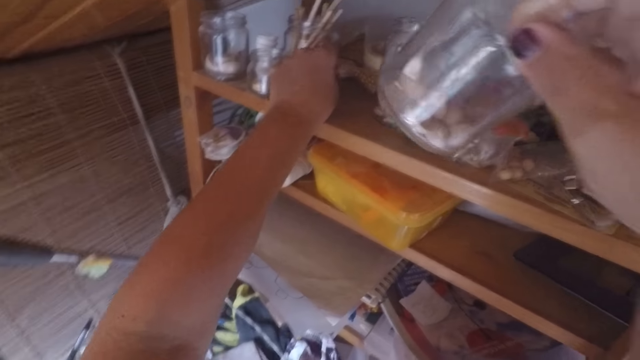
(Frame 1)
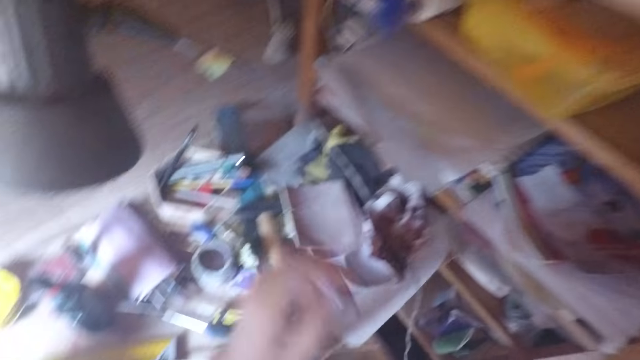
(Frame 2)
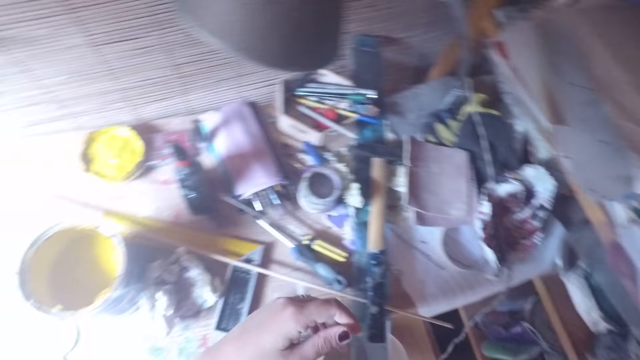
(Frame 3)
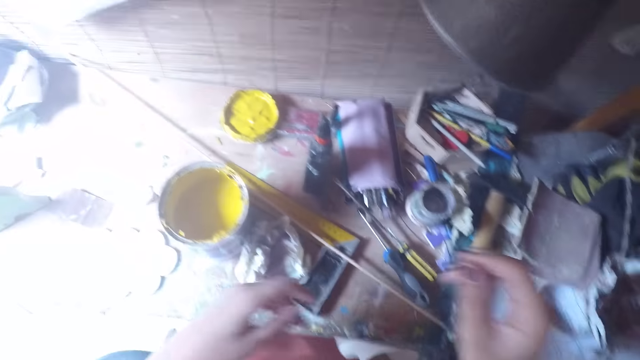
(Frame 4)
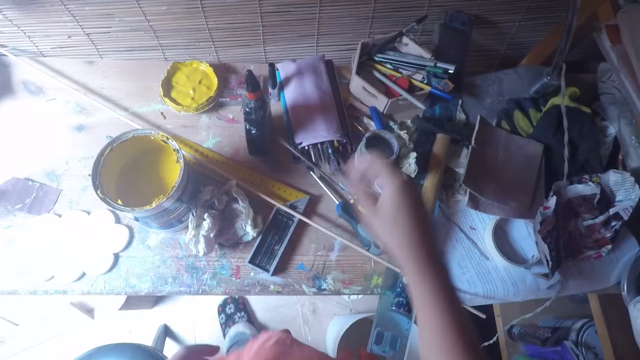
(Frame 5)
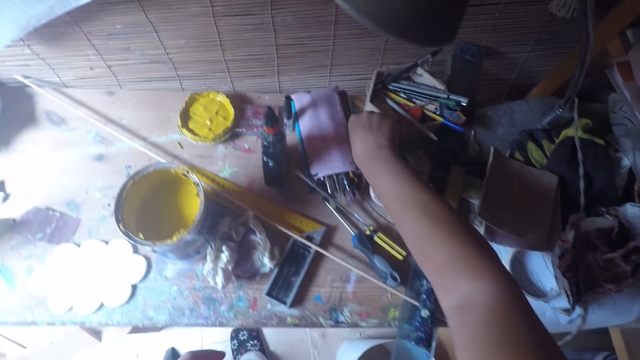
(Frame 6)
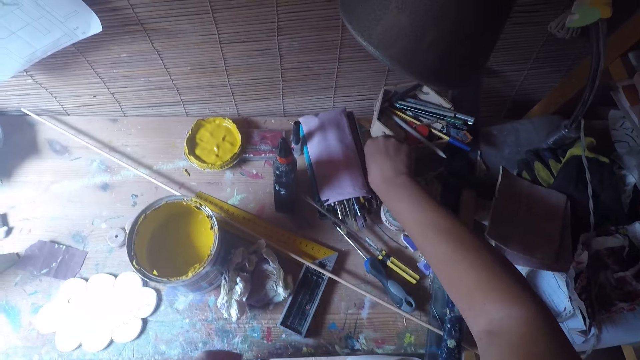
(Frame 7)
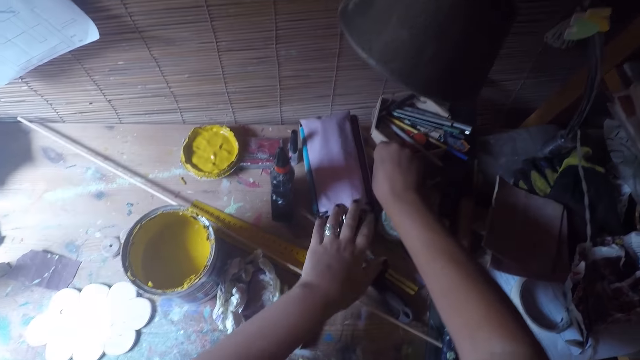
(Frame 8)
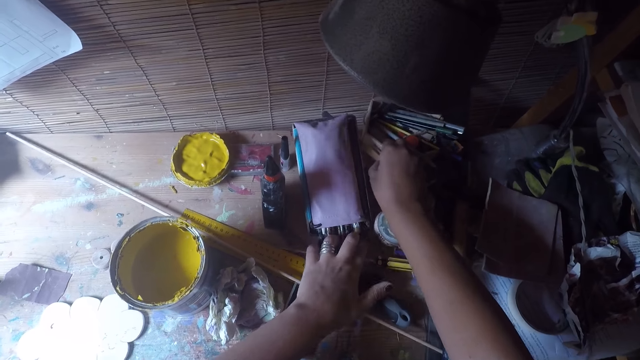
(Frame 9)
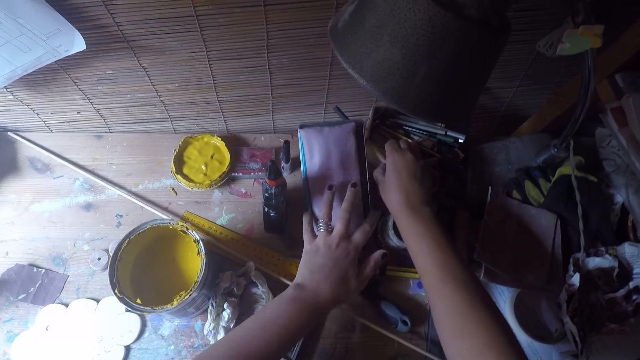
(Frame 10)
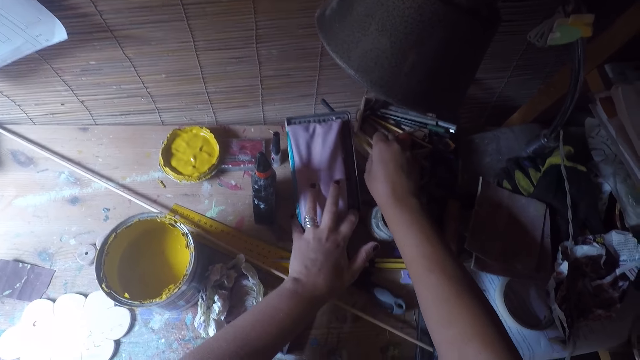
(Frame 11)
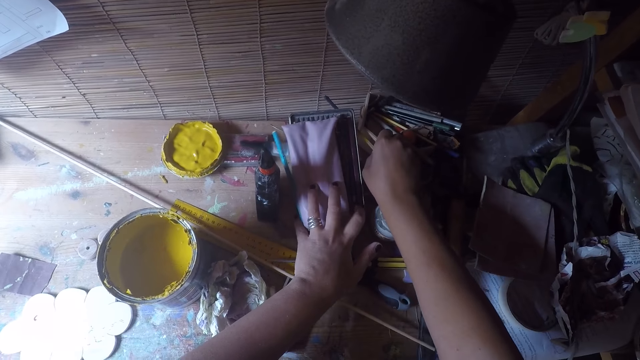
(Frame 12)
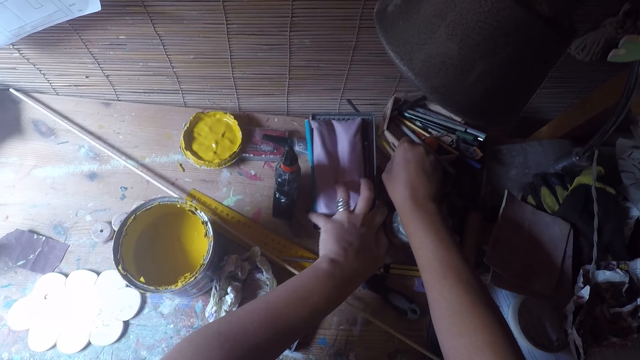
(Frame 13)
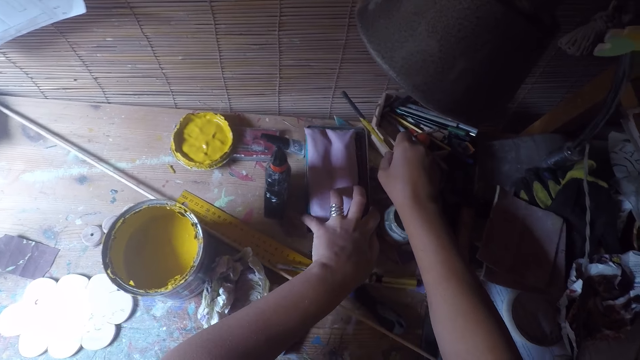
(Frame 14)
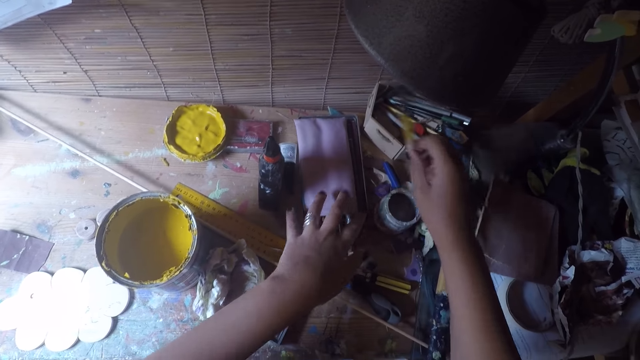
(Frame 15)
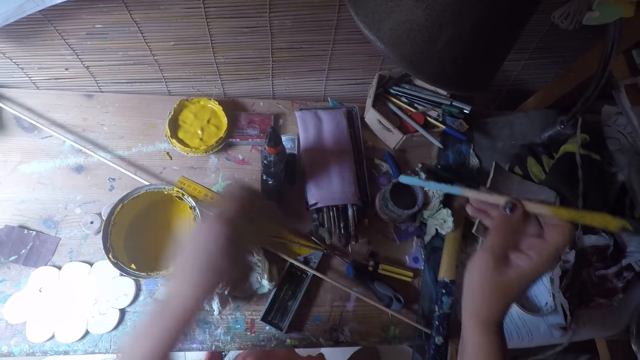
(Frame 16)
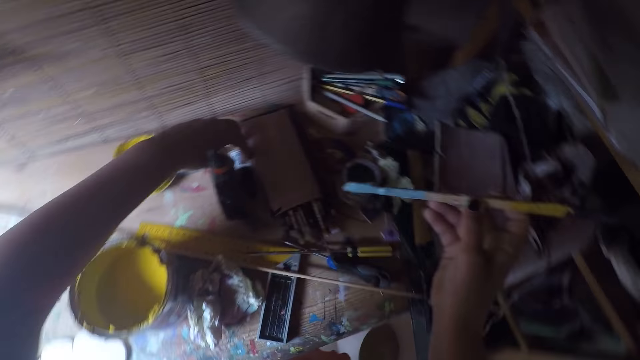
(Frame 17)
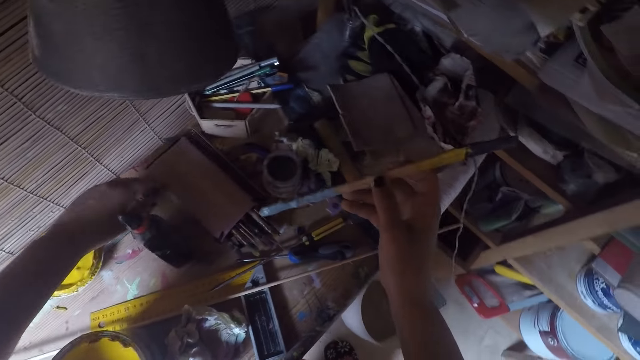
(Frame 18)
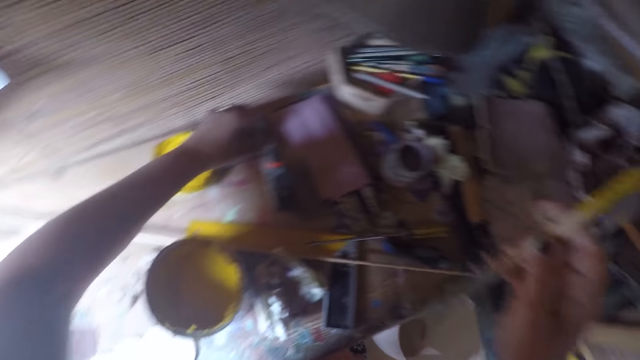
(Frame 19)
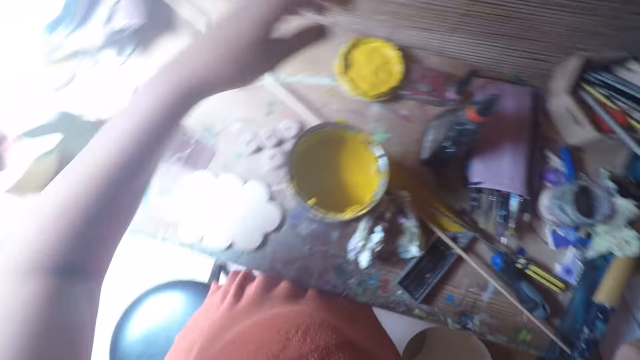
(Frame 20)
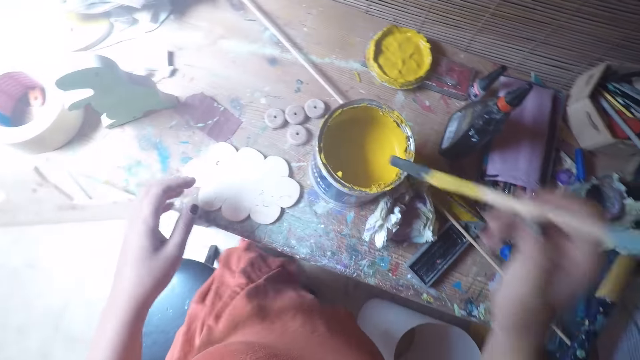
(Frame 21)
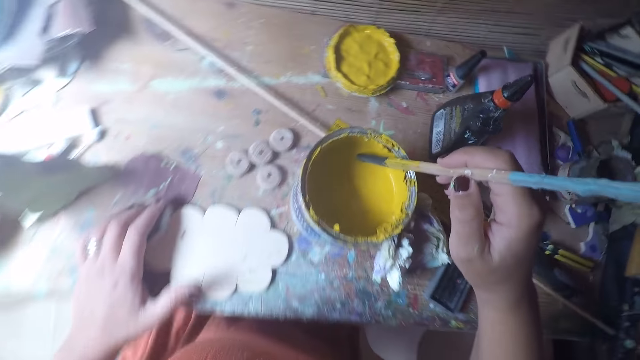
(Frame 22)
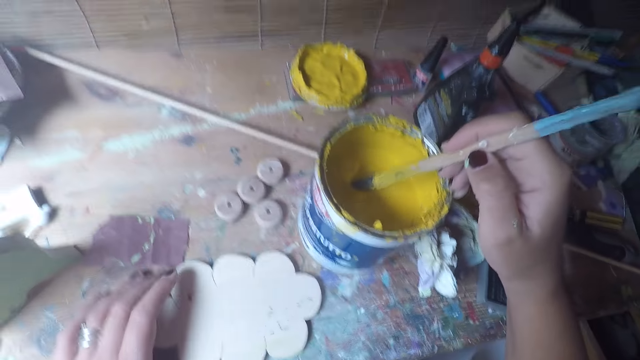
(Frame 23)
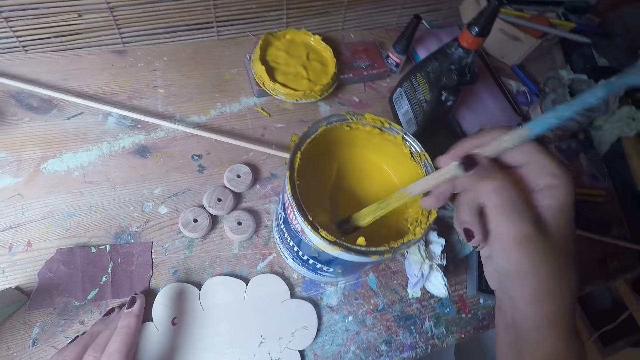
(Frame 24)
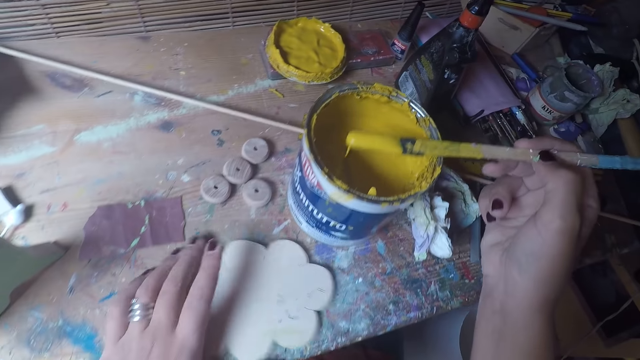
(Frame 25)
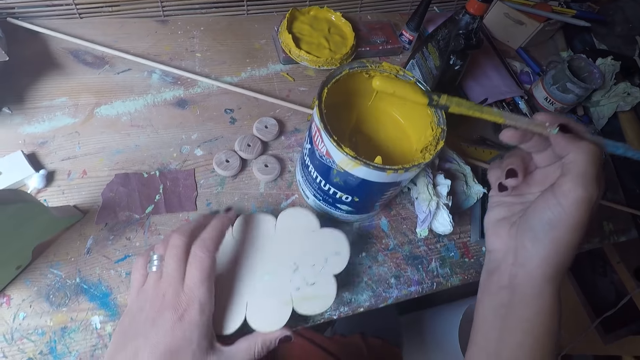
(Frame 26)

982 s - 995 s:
The camera wearer touches a wood craft on the shelf. They put the tin of wood crafts on the shelf. They pick up a brush. They carry a paint stick. They pick up a bottle of paint on the table. They dip the brush in a tin of paint. They carry paint with the stick.

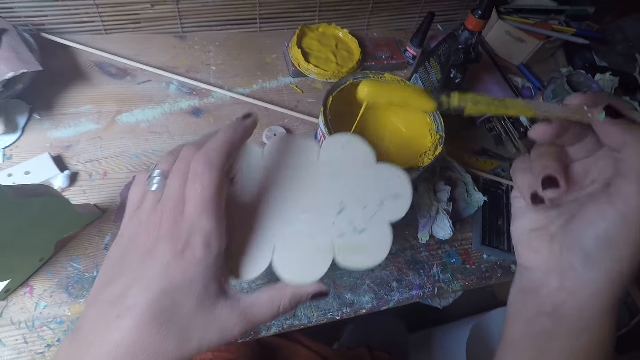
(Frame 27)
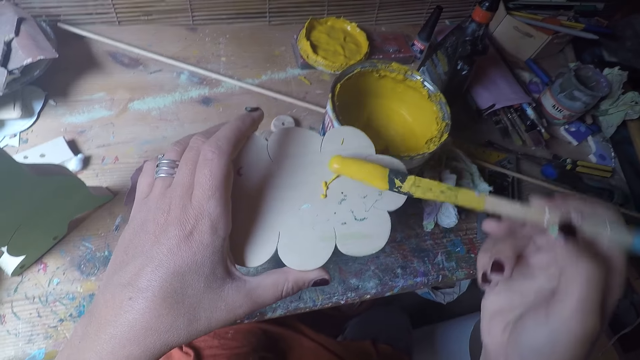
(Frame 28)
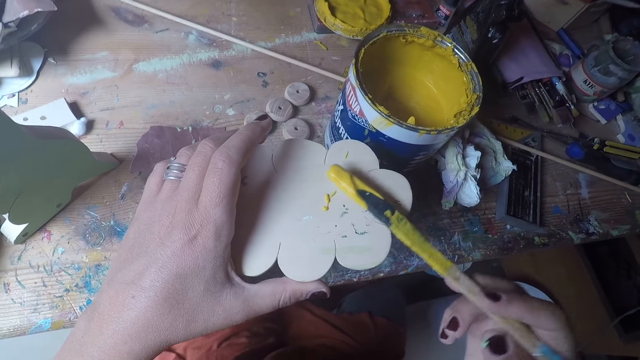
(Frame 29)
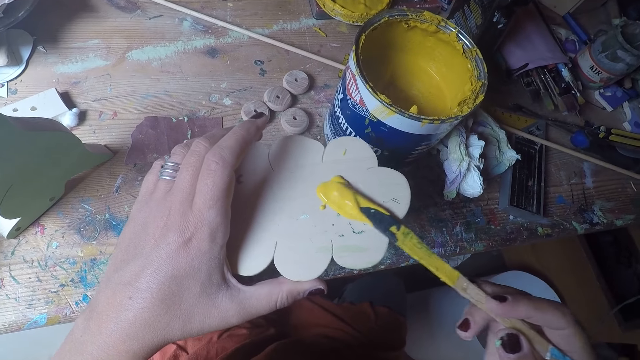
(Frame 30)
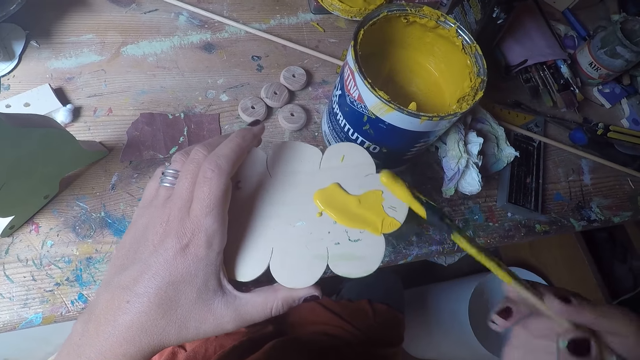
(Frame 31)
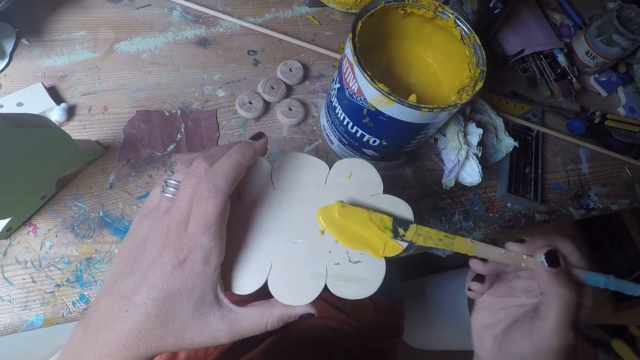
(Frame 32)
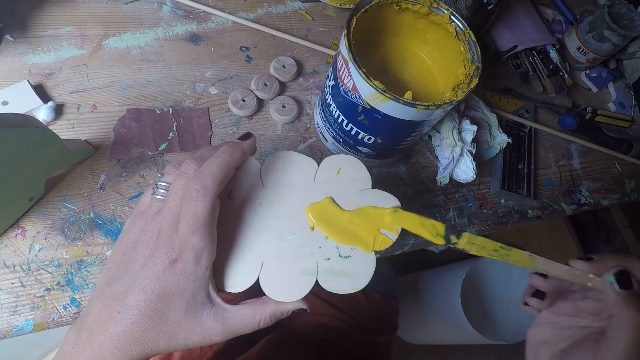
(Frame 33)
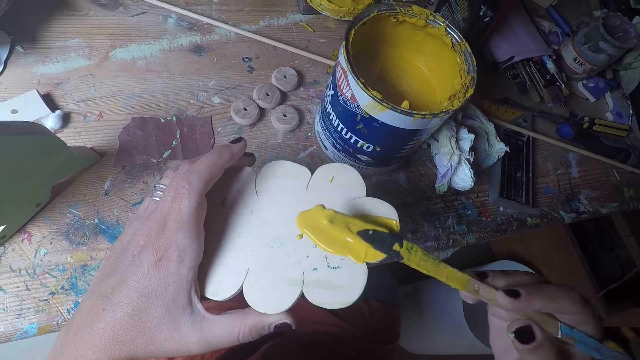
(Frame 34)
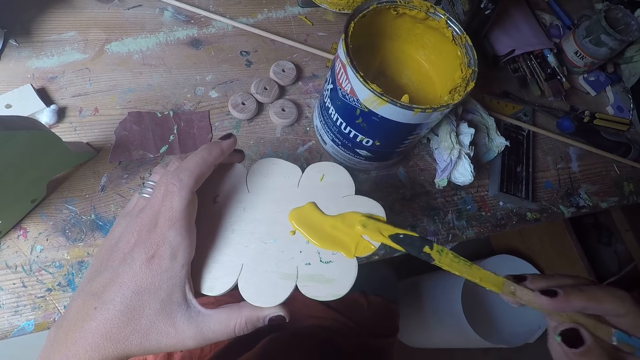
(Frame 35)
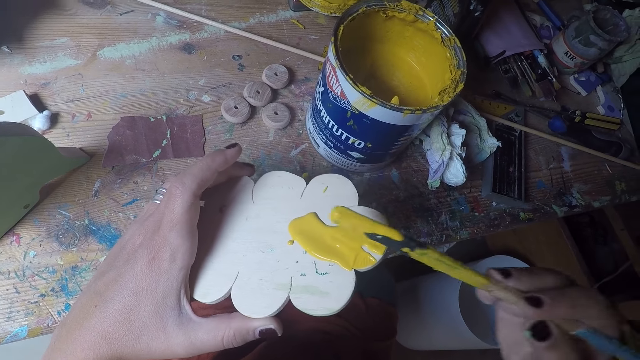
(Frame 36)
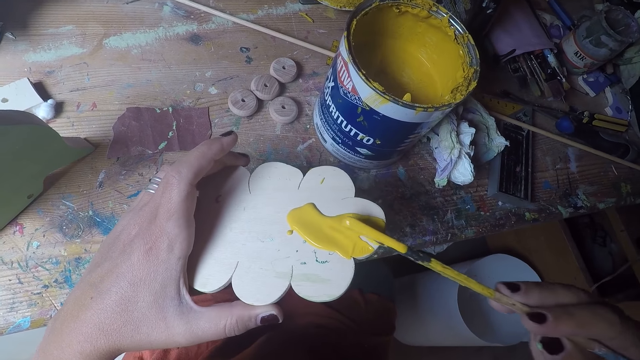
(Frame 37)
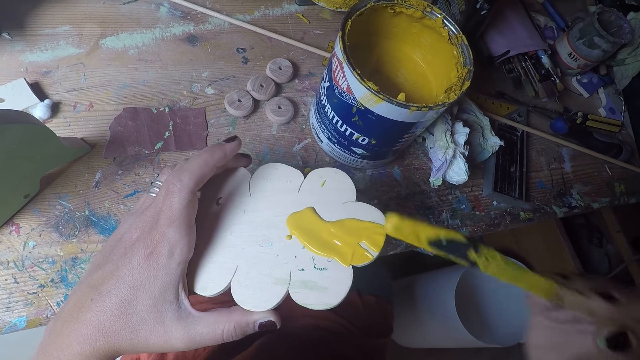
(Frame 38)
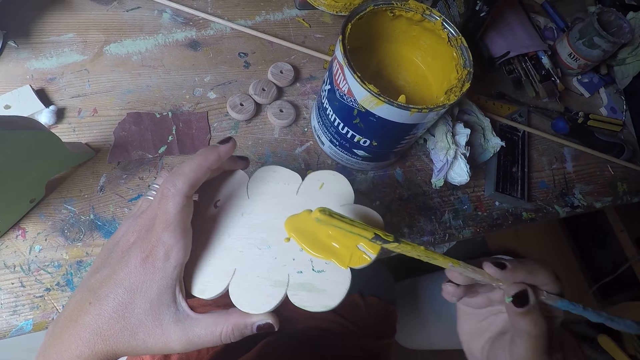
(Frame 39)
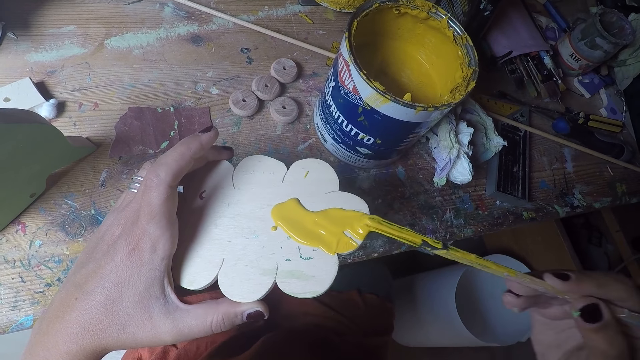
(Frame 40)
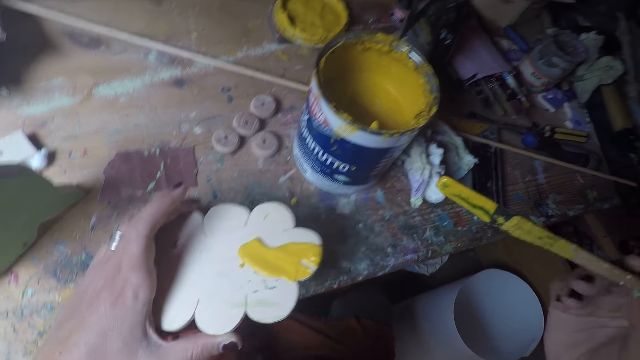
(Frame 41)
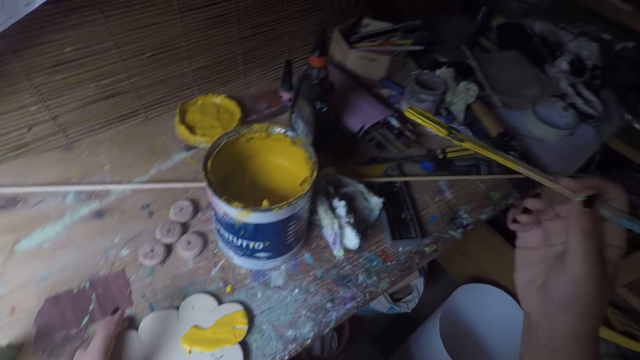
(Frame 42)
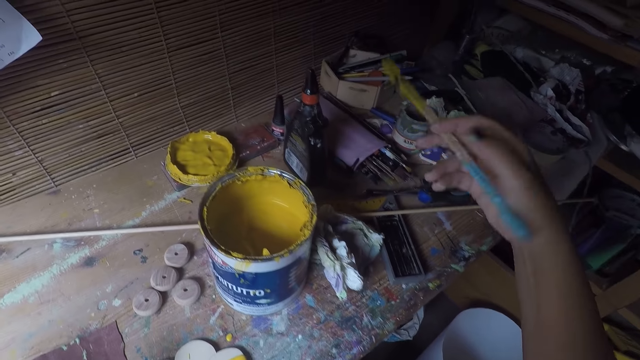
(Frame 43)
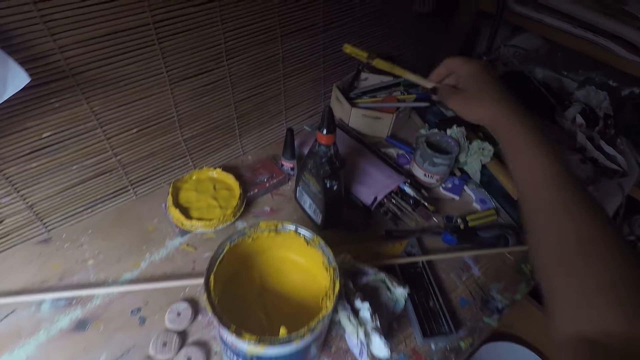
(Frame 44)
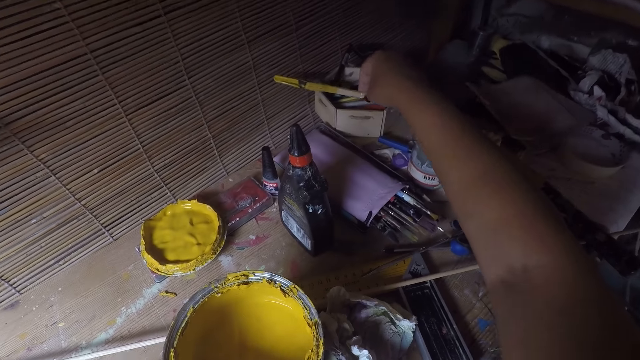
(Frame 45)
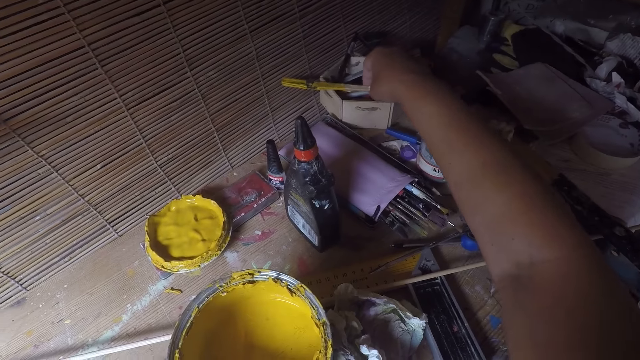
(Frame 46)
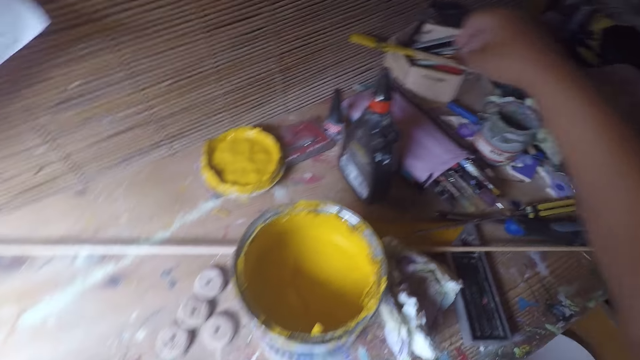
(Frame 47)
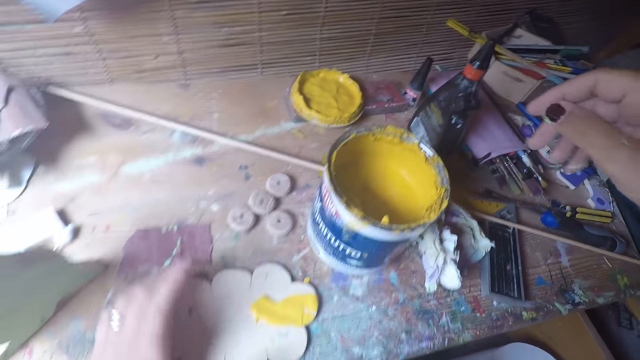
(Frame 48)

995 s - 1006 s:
The camera wearer smears paint on a wood craft. They put the wood craft on the table. They put the brush on a box. They keep the stick.
